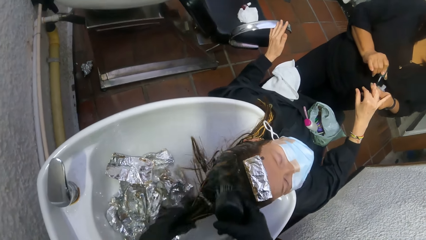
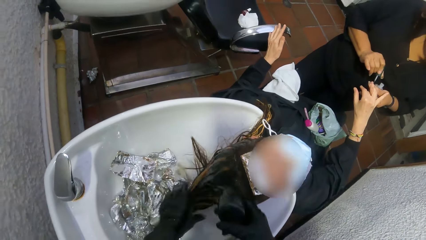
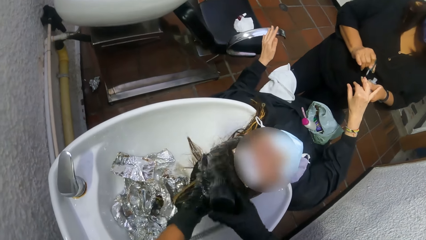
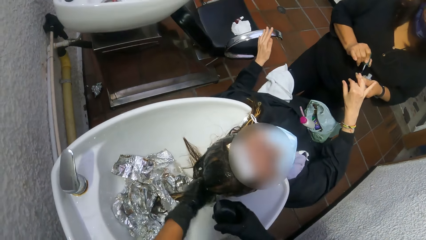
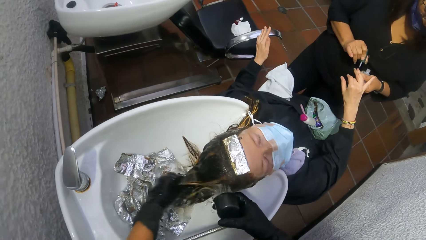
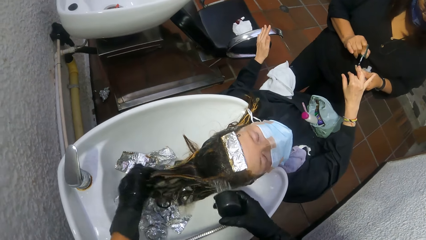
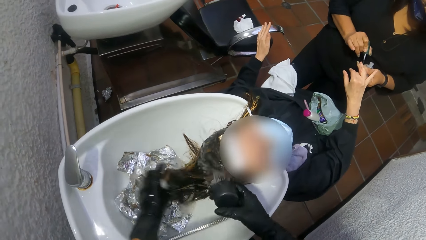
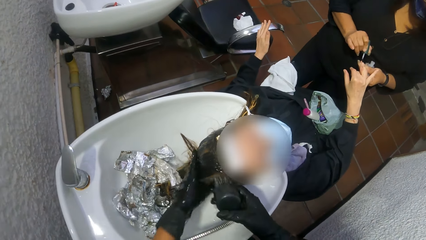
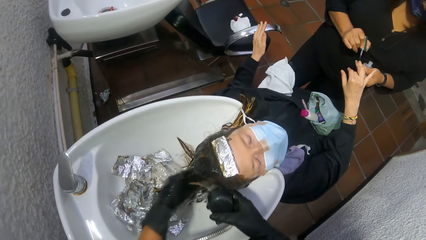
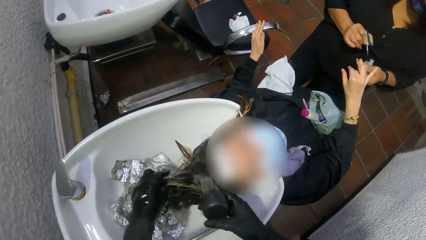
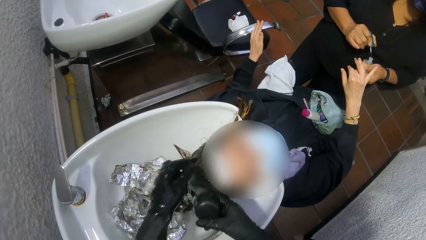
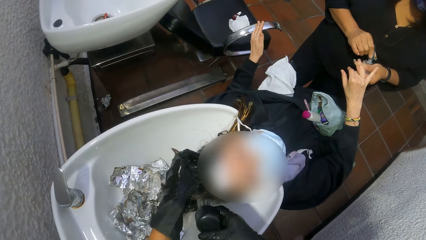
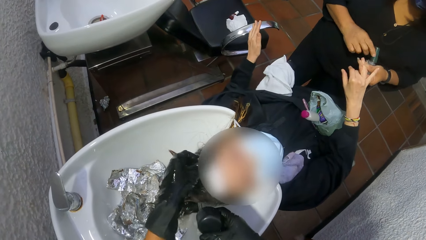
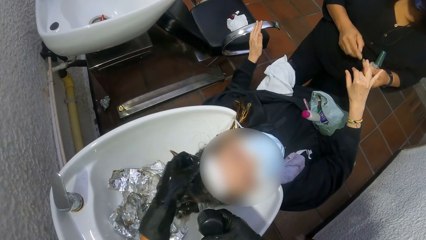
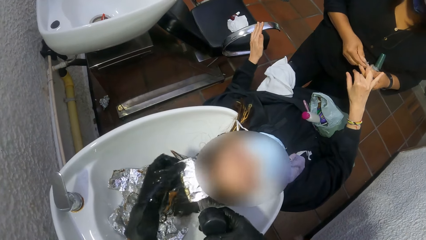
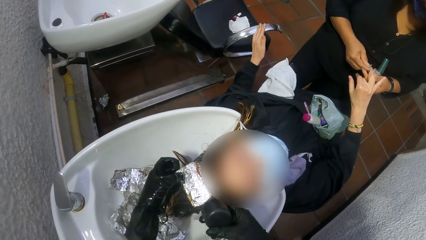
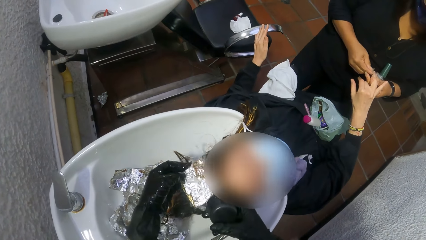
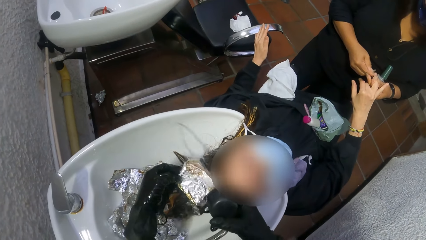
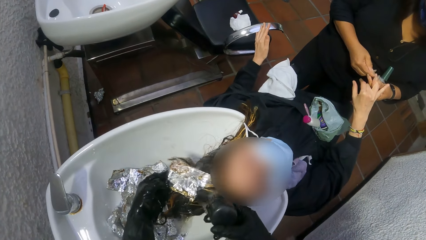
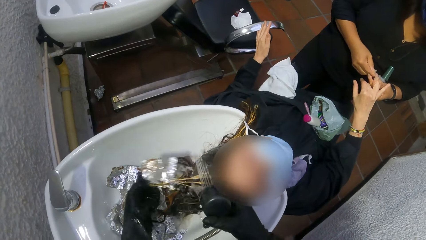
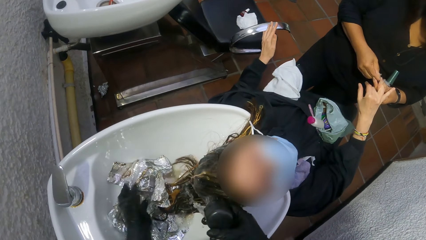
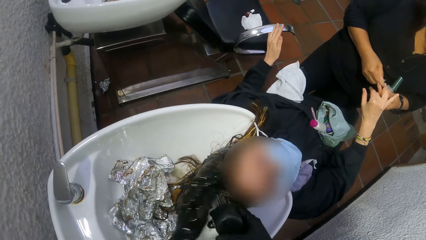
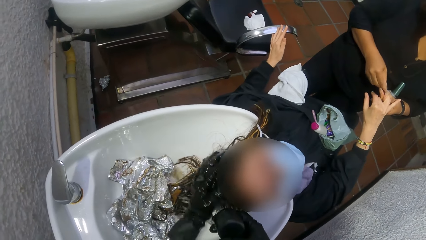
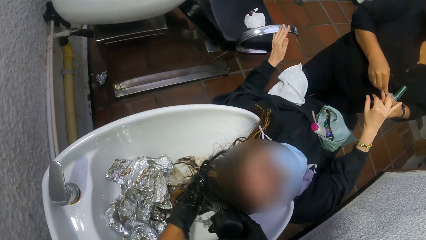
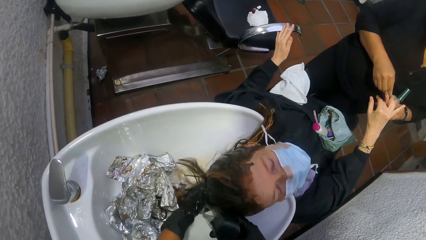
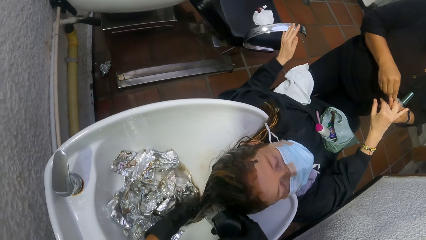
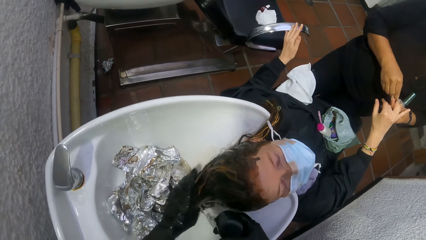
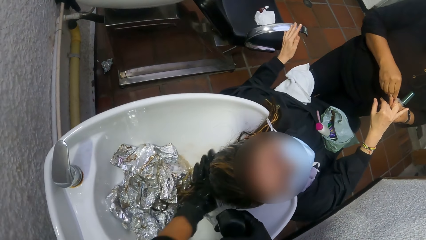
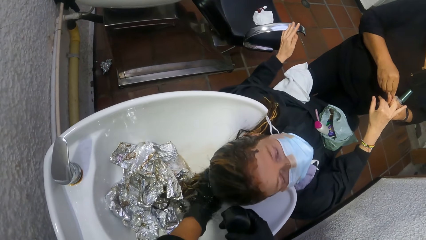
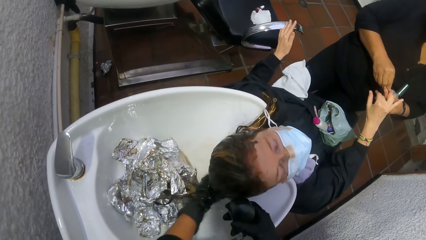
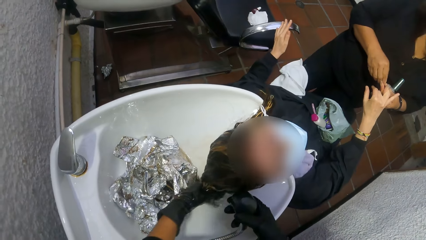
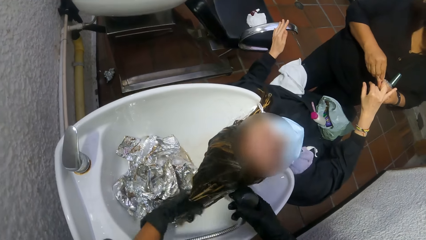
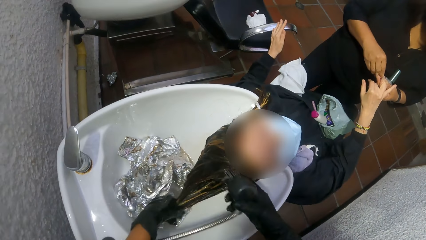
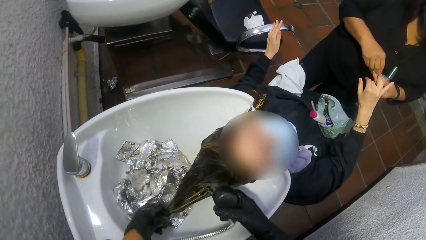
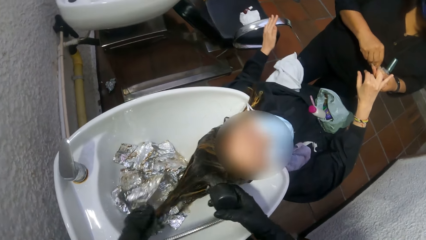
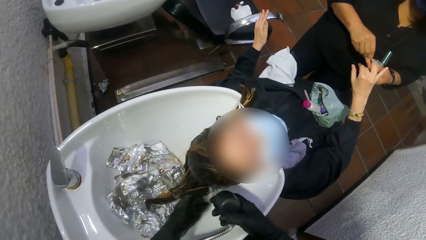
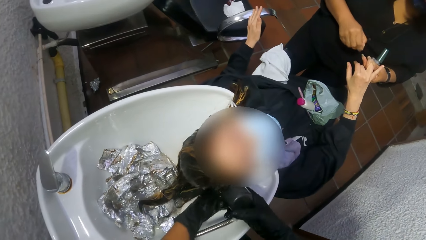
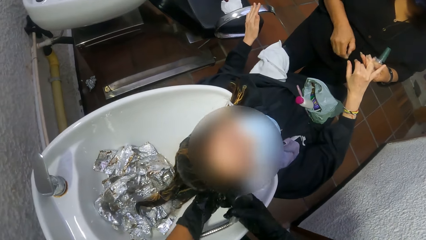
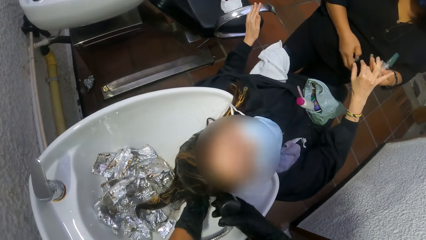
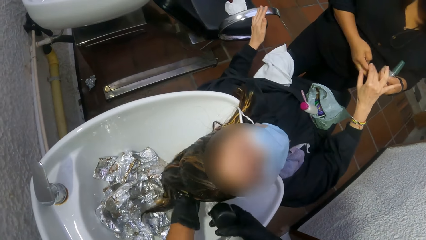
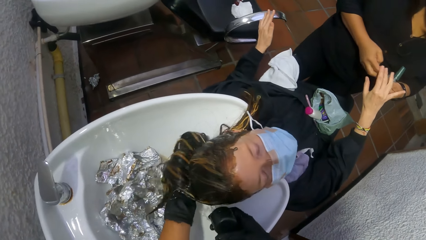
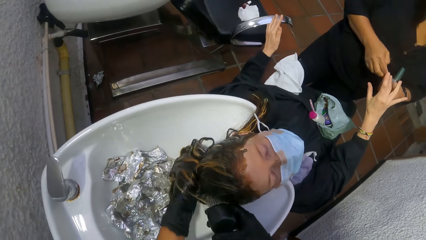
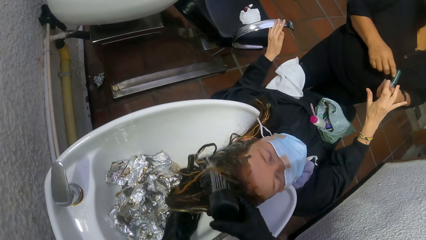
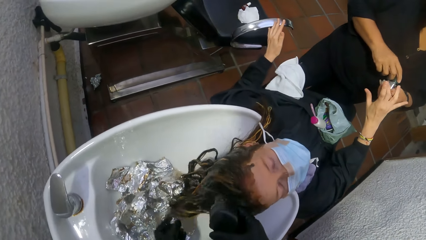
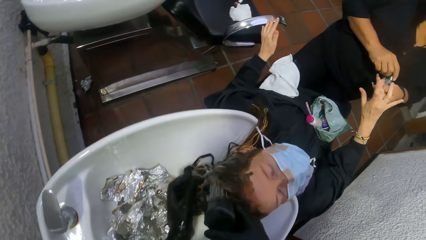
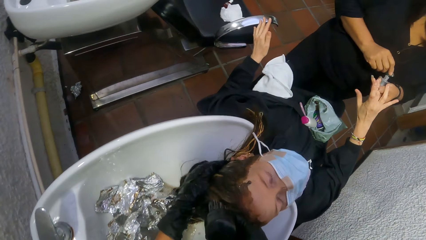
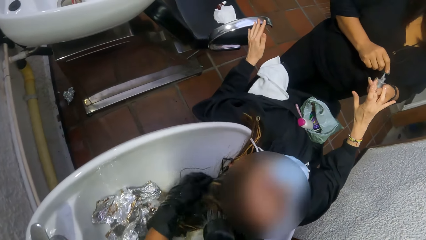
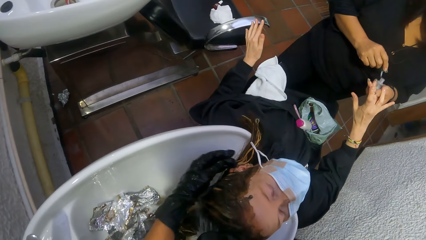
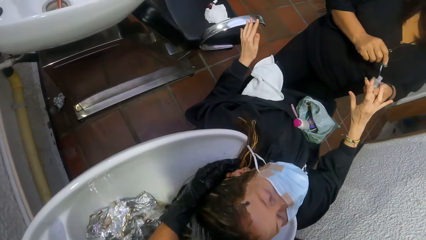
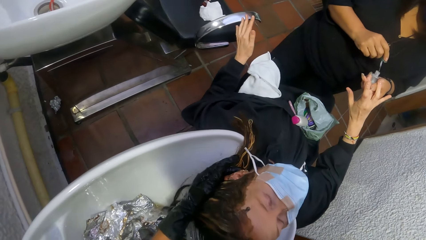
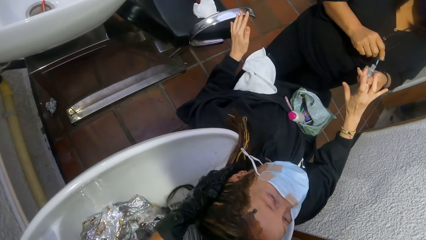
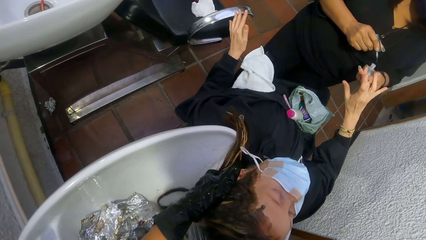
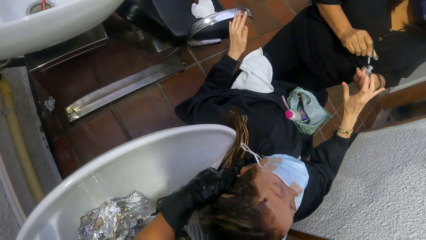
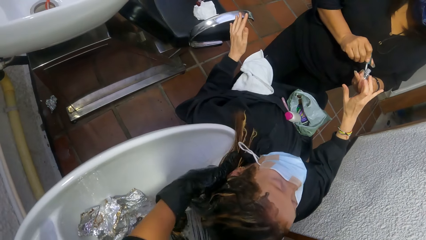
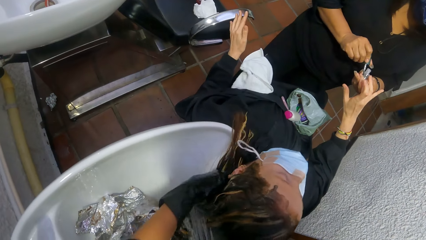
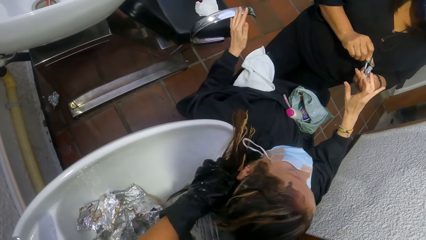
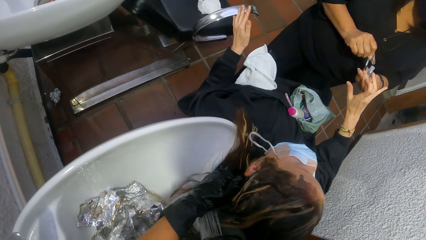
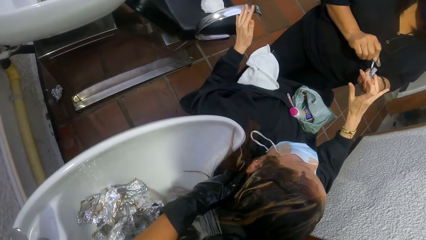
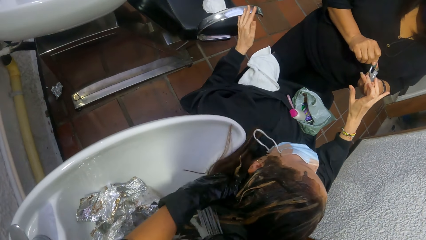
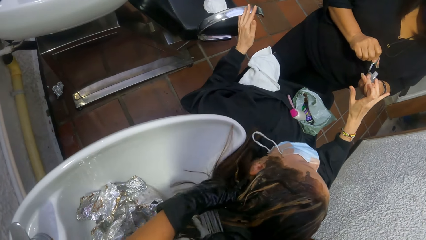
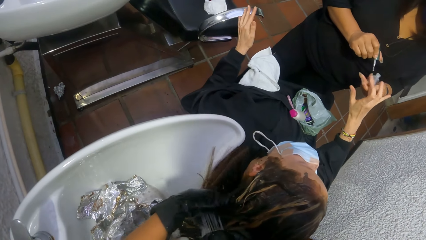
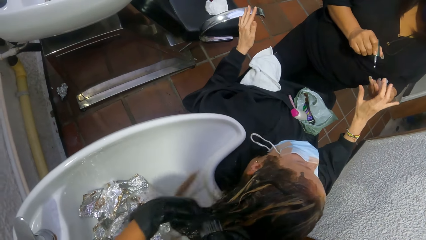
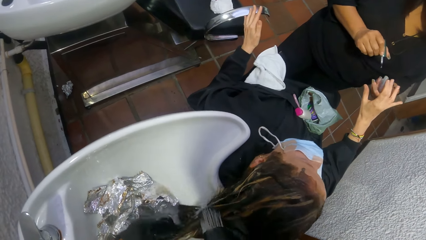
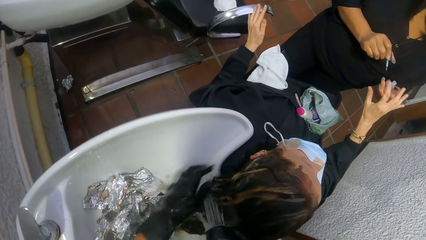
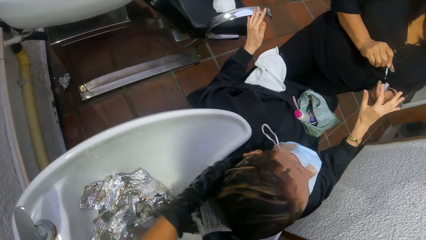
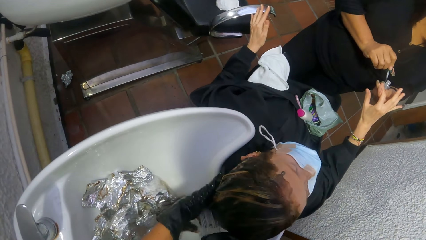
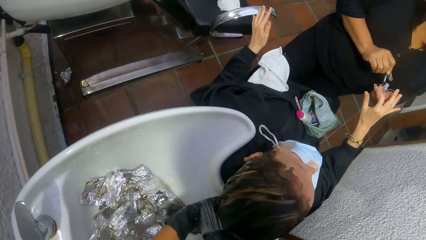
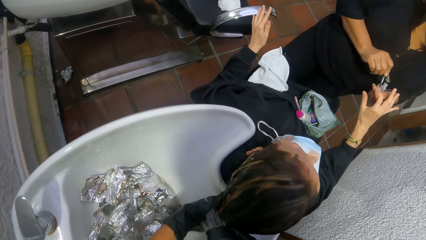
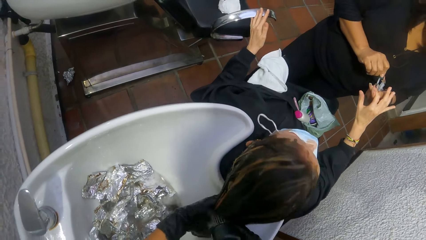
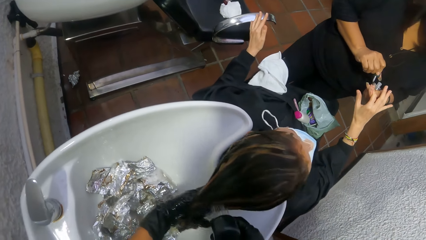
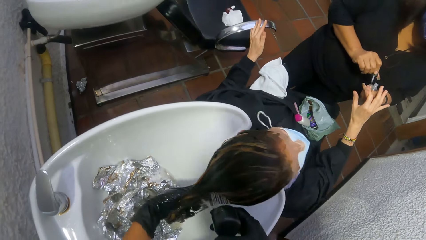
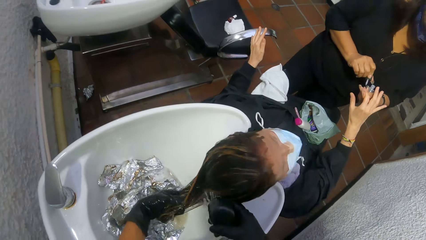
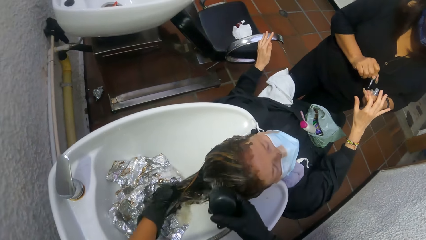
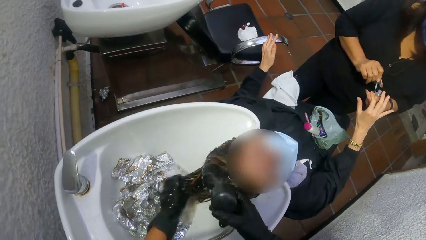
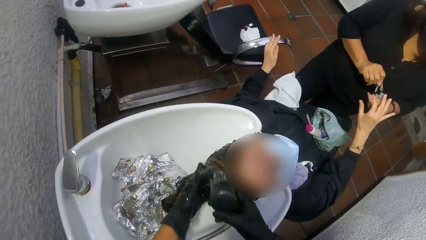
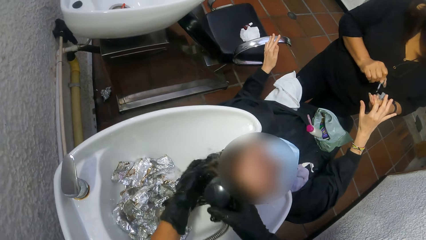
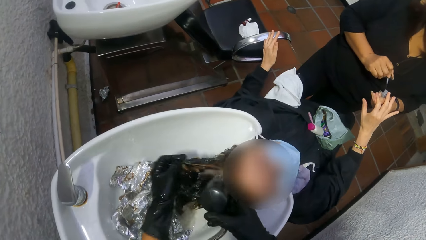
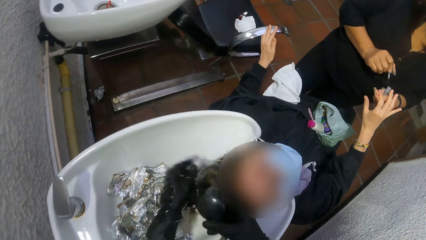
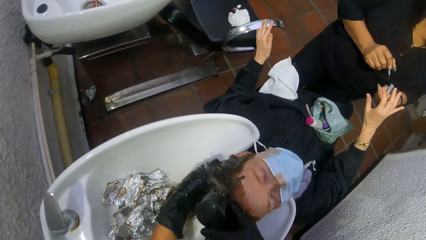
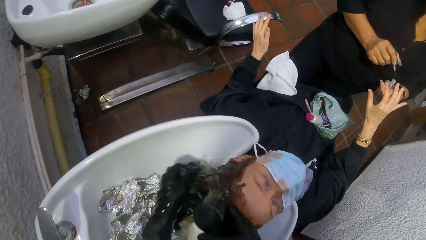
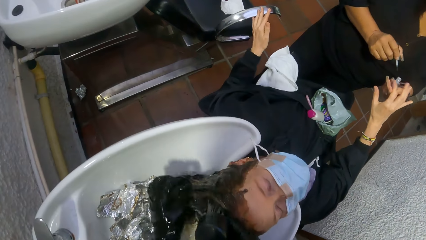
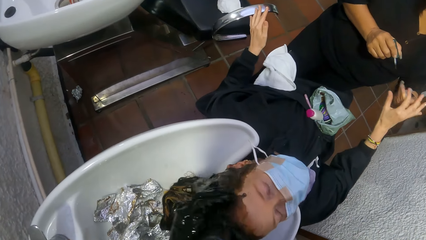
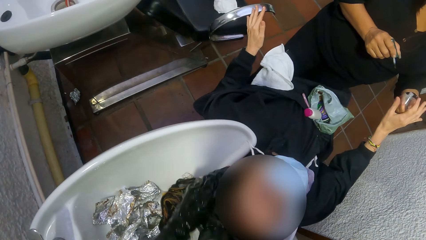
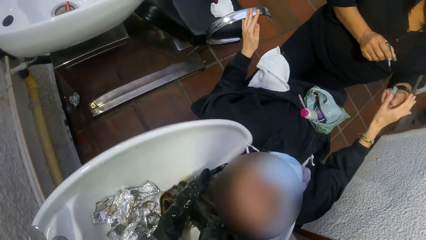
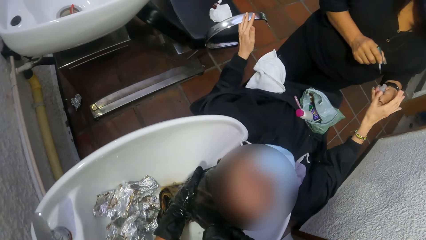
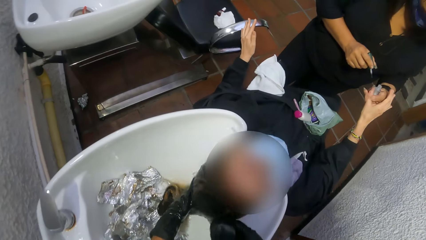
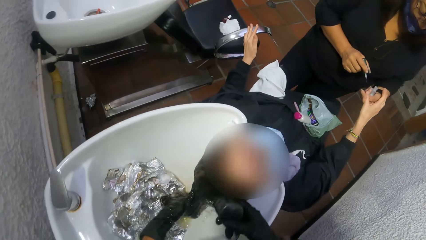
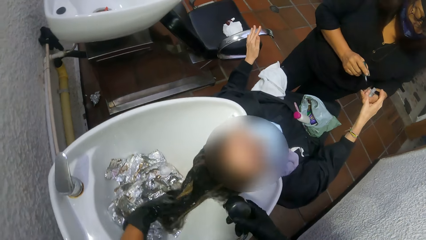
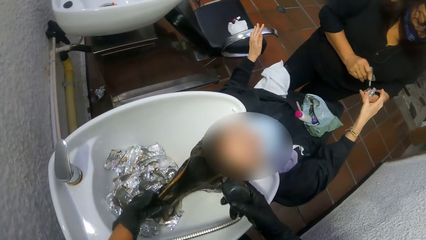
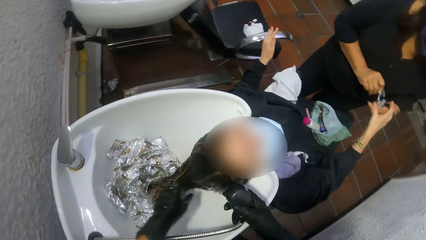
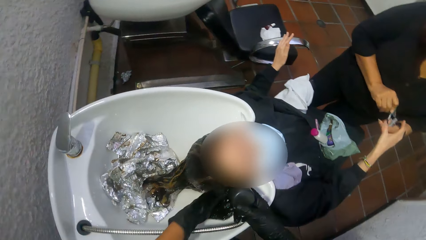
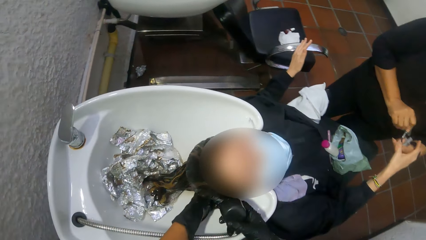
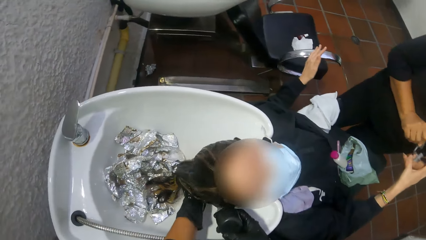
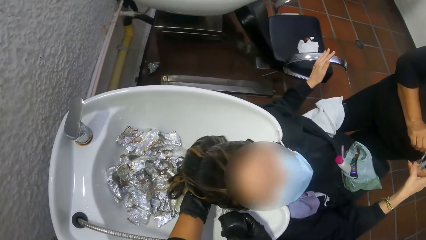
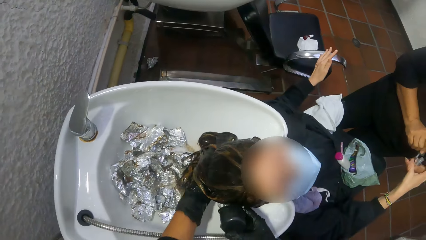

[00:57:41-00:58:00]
A woman puts the nail polish brush inside the nail polish bottle. The camera wearer takes off a foil on another woman's hair with her left hand. The woman scrapes off nail polish on the other woman's right hand with her right hand. The camera wearer washes the other woman's hair with water from the hand spray tap and her left hand. The woman takes out the nail polish brush from the bottle with her right hand and paints the finger nails of the other woman's right hand with the nail polish brush.
